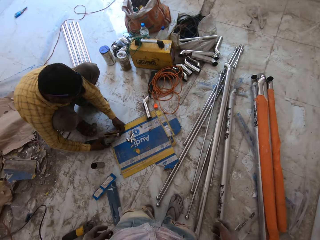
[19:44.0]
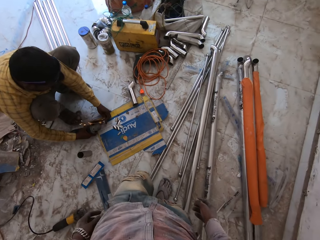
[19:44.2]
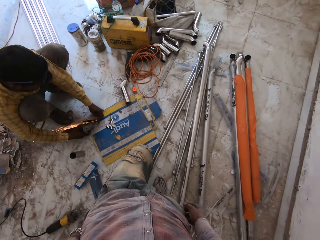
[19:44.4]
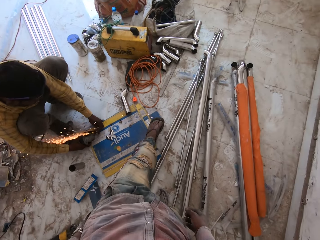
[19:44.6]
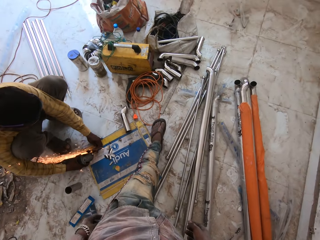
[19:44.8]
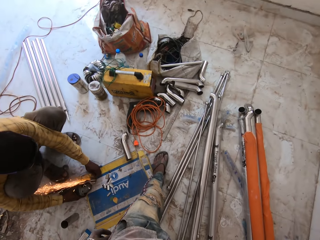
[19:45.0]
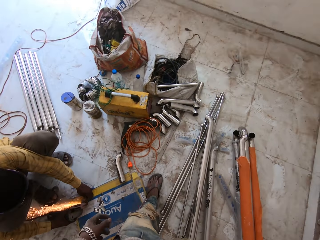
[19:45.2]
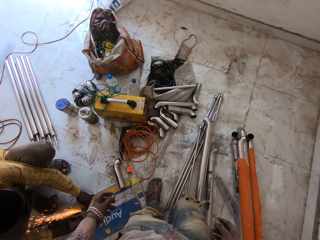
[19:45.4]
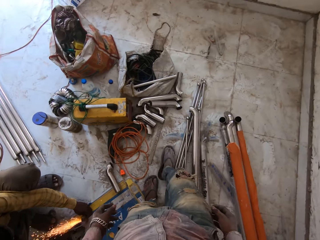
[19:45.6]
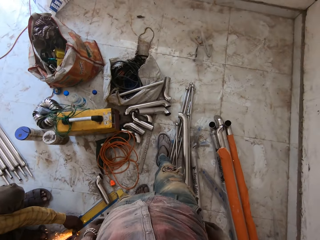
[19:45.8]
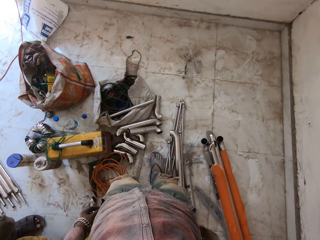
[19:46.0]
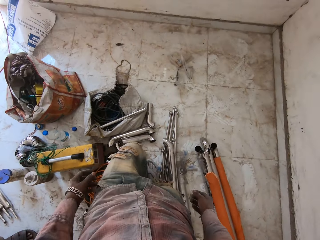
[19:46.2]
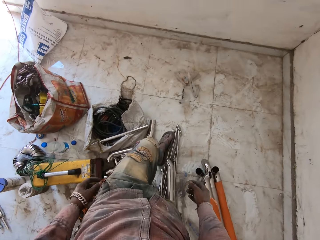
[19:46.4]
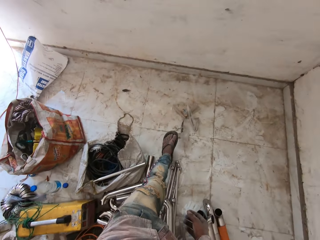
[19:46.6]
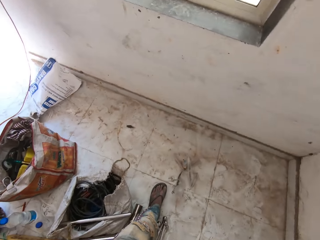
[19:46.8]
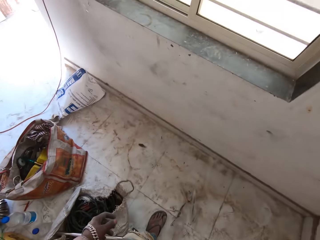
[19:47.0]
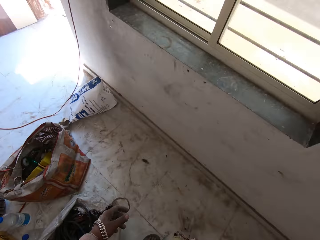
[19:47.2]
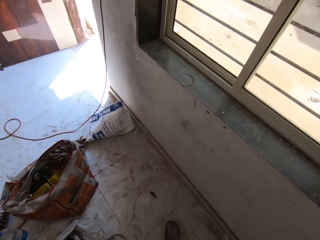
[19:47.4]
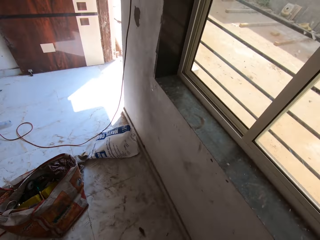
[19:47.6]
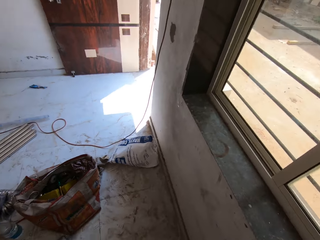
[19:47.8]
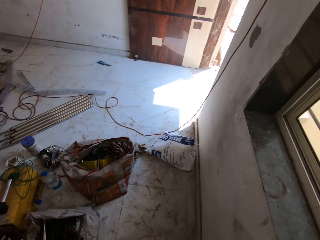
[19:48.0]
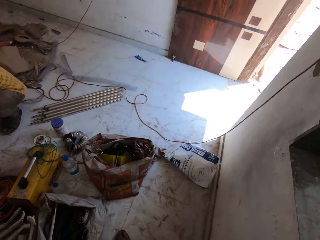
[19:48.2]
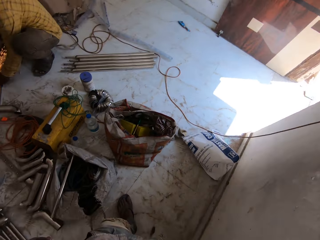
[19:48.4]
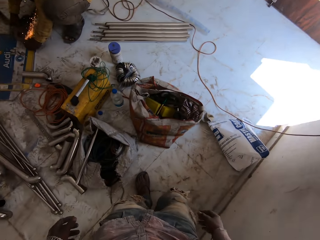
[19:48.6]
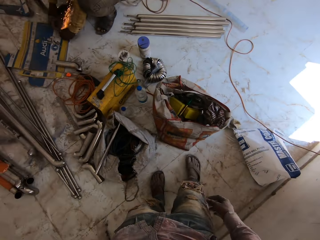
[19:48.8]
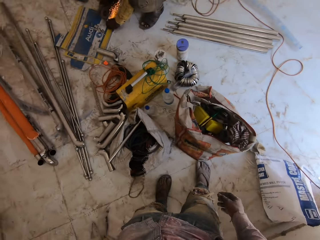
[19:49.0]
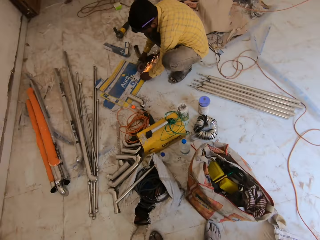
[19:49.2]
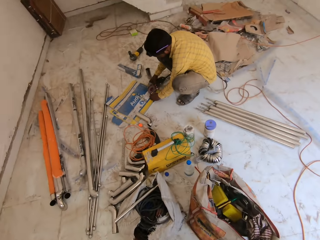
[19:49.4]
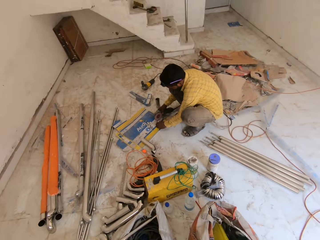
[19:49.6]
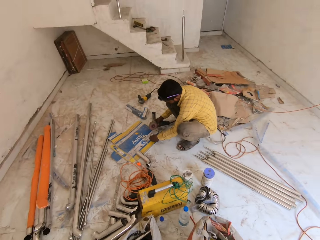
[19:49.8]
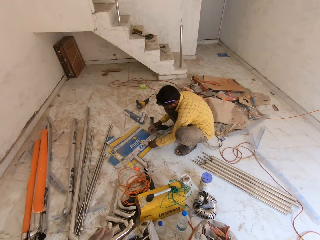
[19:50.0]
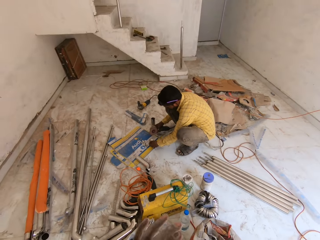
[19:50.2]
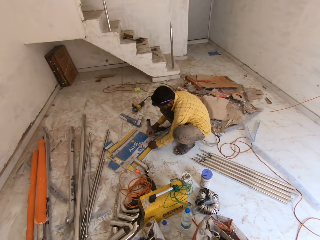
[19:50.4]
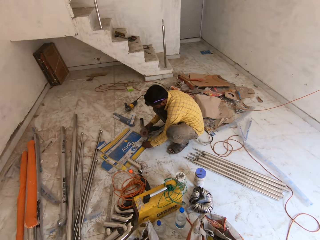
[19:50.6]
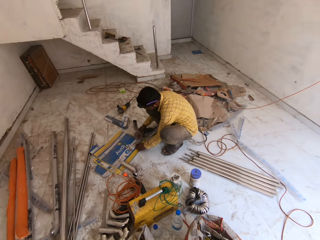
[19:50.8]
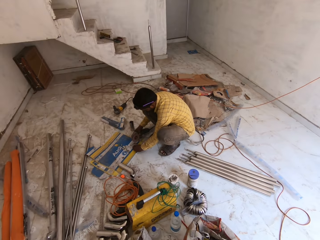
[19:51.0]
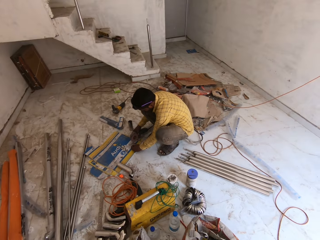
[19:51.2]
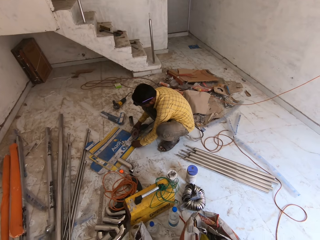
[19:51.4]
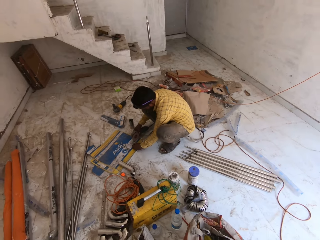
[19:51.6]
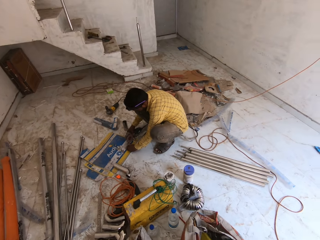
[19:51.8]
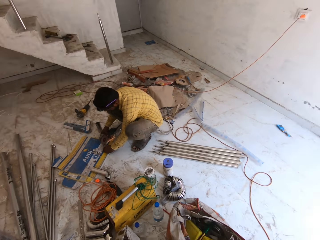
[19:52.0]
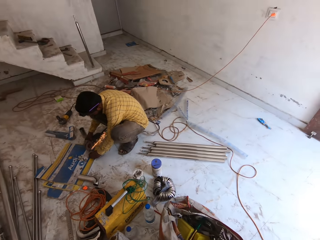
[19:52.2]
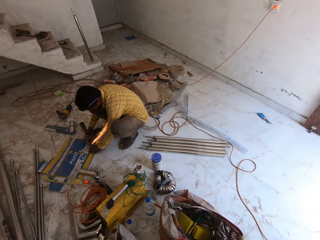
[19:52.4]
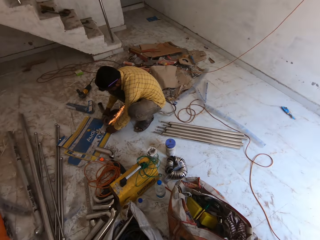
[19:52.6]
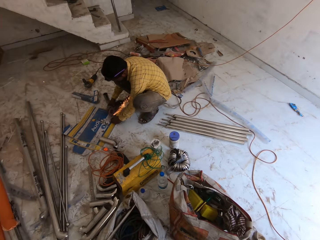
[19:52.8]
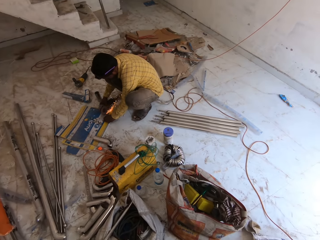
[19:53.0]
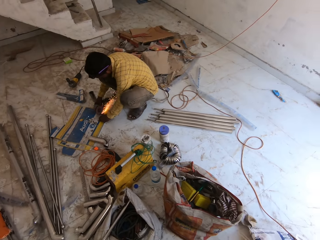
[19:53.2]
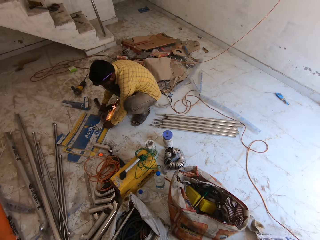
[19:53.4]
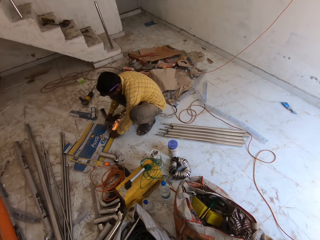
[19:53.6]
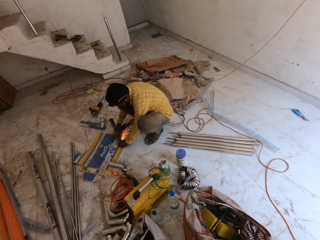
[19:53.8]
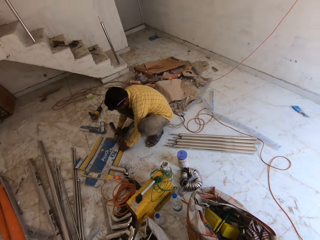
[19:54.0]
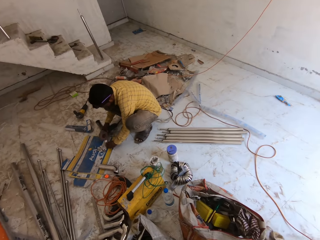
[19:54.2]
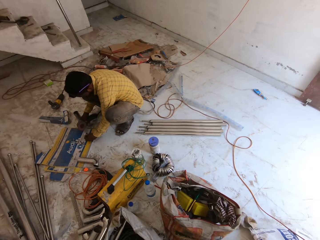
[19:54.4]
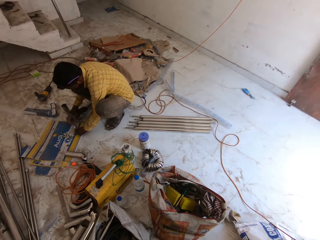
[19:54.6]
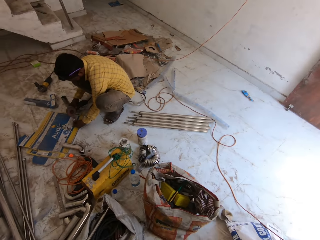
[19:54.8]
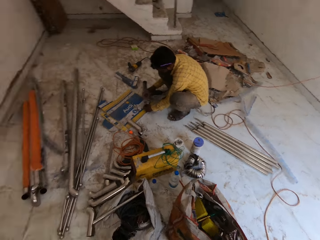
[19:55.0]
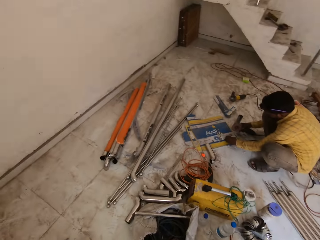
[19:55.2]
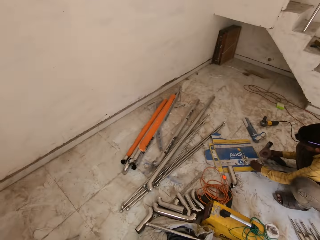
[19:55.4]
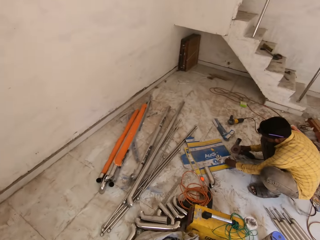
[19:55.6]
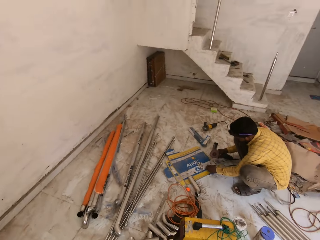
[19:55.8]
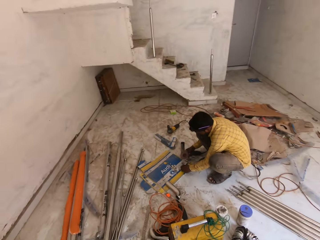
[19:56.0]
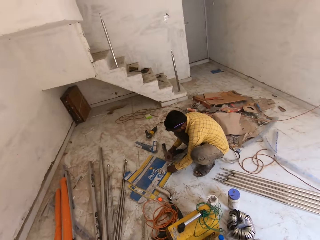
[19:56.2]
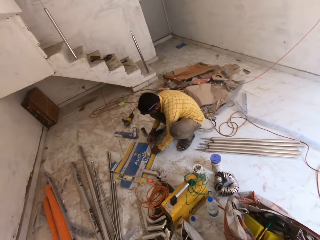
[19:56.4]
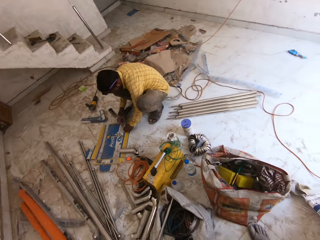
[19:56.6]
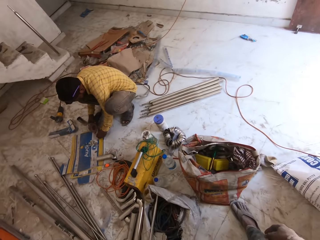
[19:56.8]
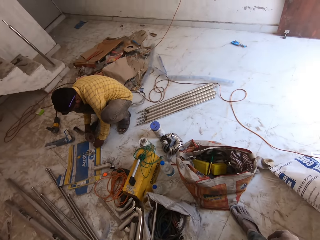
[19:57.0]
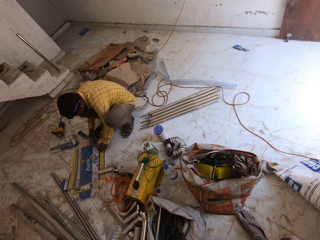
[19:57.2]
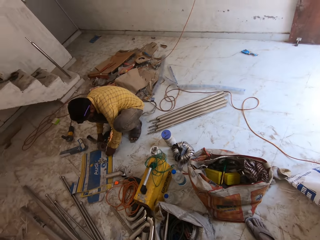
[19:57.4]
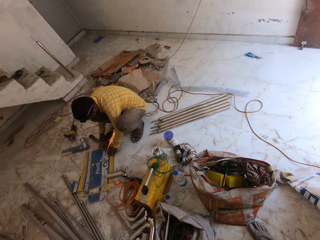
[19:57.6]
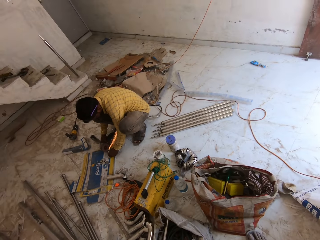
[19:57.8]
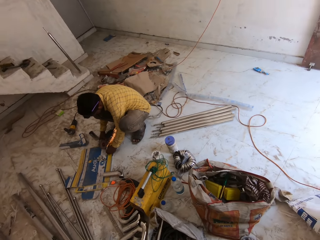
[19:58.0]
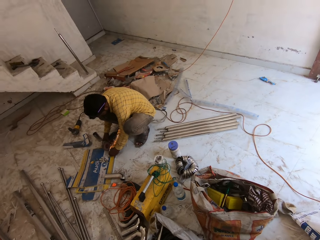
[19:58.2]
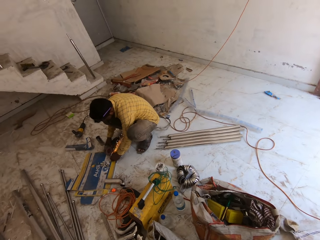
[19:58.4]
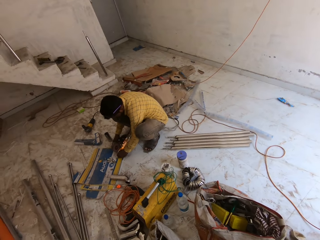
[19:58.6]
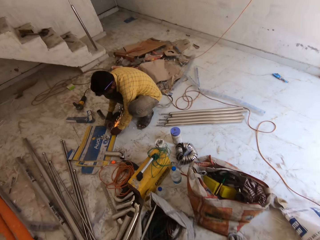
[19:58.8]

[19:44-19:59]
The camera wearer looks at a man. They walk around the room. The man cuts the metal with a hacksaw. The camera wearer looks around the house. They look at the man. They look around the room.

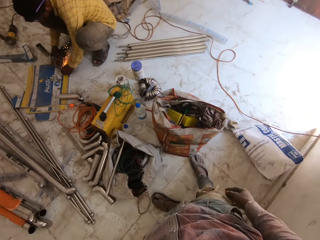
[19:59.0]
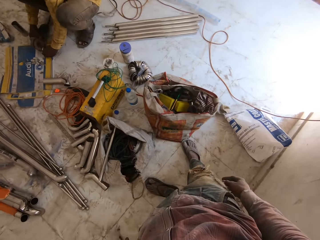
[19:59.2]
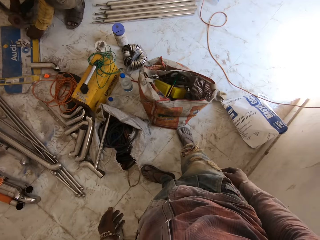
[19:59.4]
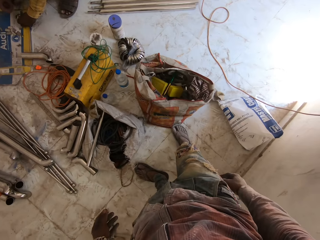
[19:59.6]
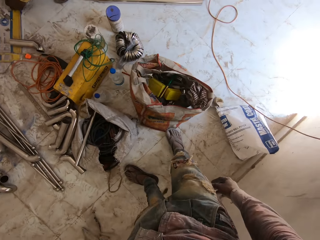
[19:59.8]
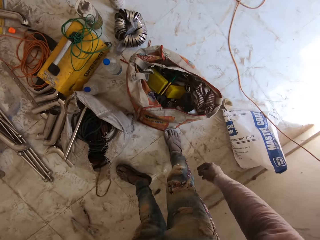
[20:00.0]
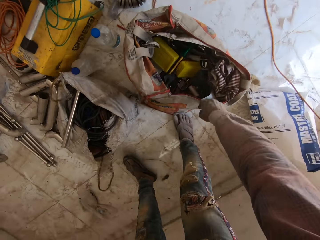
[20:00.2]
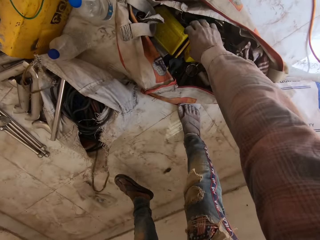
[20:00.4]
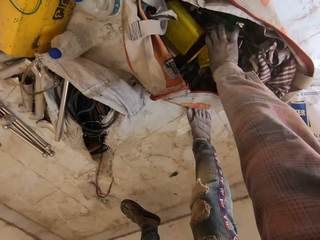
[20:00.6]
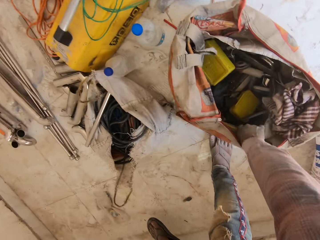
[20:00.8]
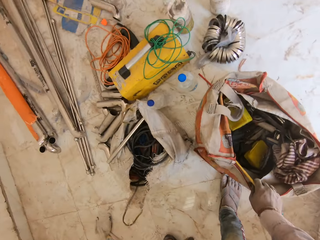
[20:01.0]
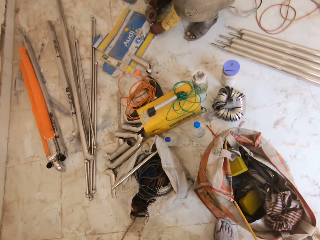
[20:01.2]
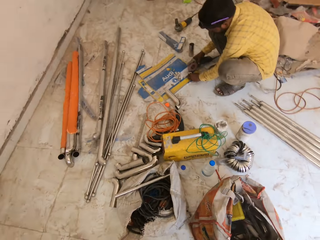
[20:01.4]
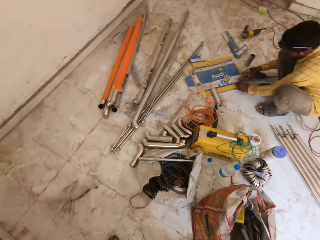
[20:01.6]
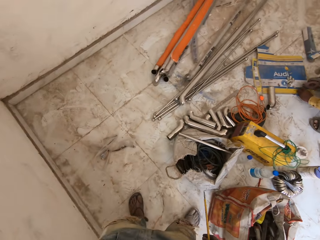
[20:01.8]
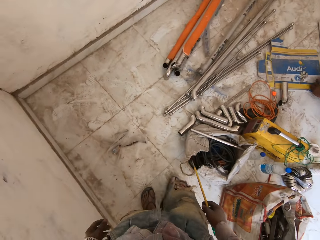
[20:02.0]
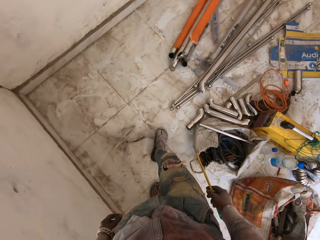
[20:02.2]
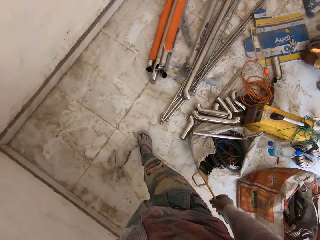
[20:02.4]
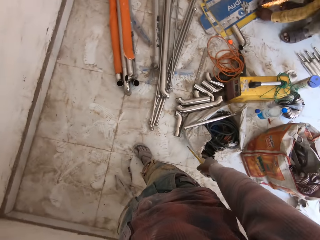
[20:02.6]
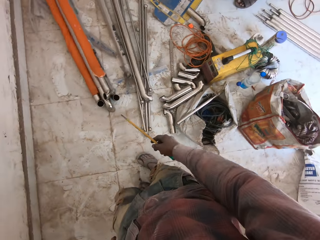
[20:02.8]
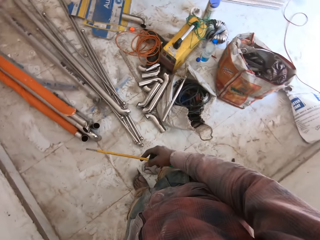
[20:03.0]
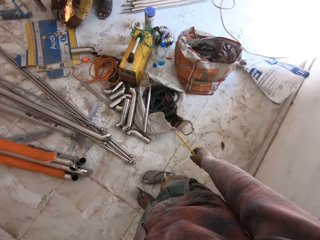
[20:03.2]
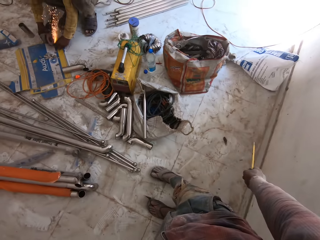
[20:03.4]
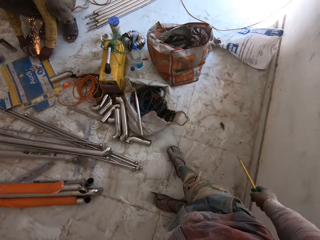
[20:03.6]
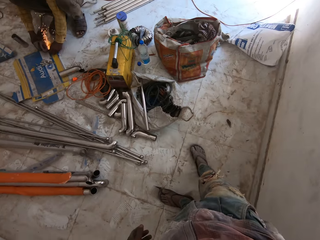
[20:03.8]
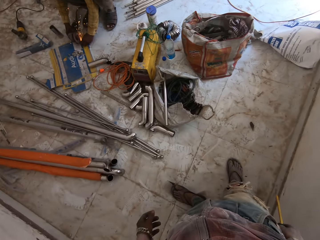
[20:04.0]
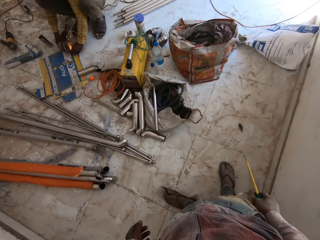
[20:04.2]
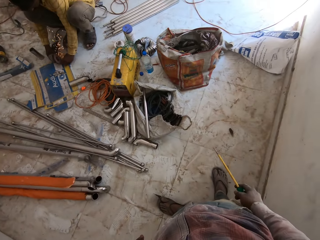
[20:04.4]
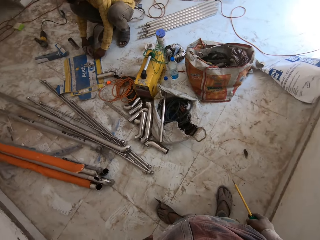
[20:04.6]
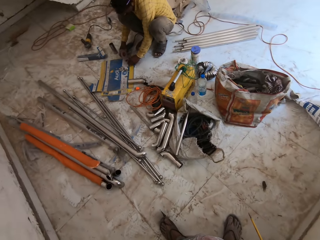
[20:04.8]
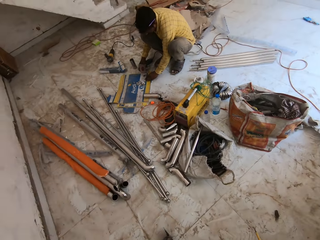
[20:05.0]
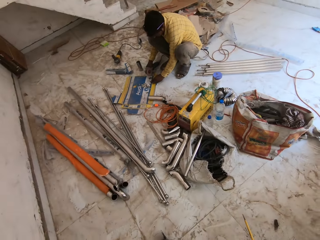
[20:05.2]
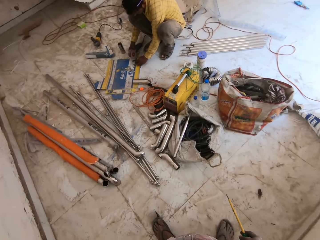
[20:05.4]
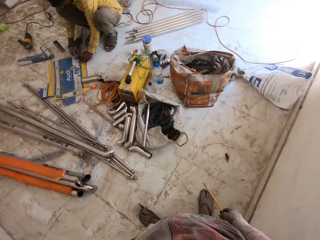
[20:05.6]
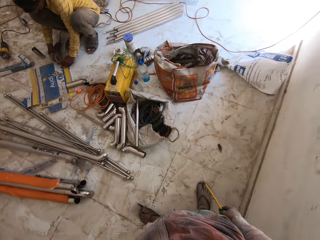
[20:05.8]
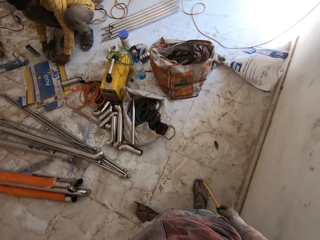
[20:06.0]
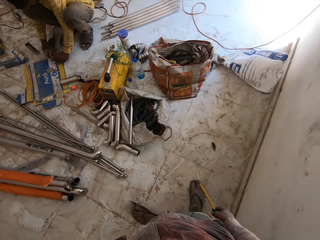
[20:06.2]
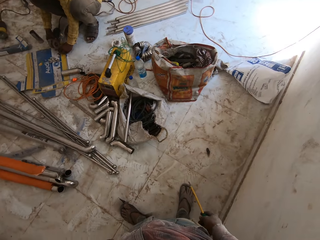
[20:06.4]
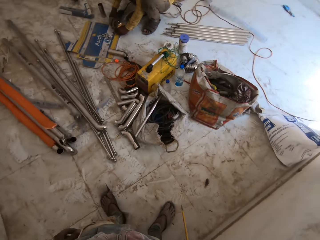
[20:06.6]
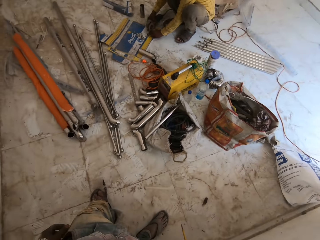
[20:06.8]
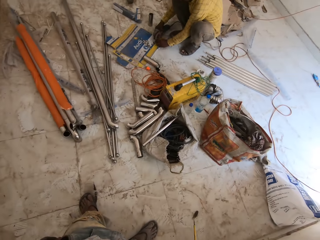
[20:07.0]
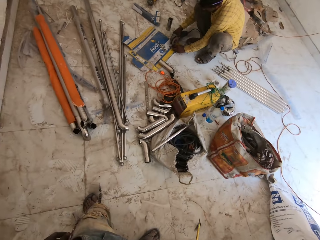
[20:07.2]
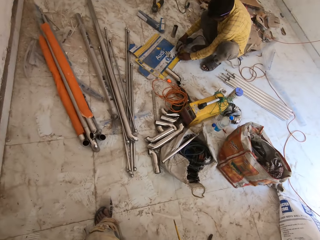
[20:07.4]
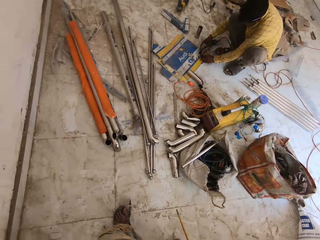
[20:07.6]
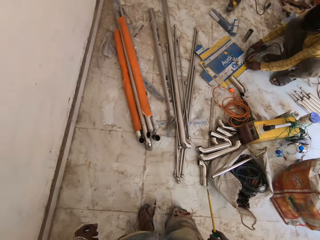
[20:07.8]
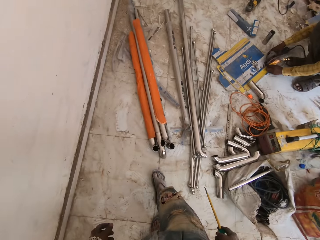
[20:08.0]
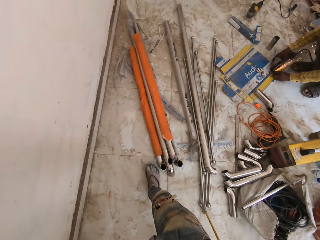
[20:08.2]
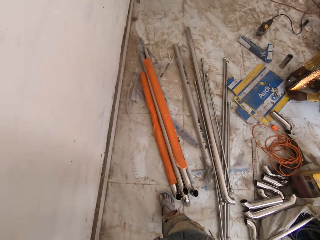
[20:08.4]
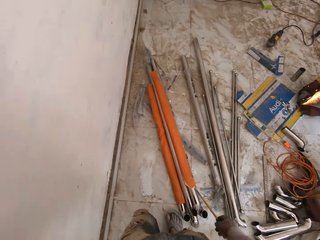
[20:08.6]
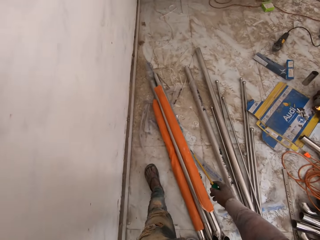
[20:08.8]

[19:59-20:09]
The camera wearer picks up a screw. They walk around the room. They stand in the room. They look around the house. They walk around the room.
